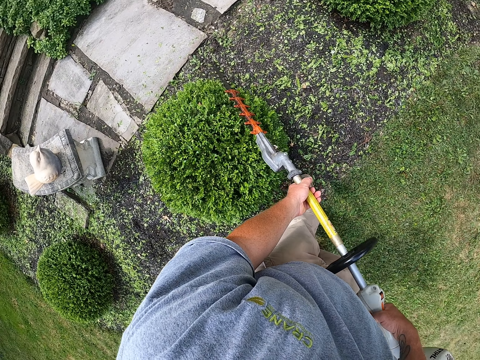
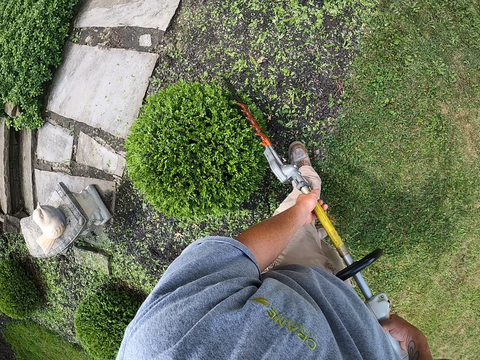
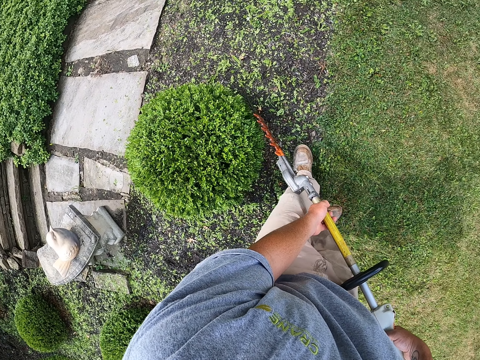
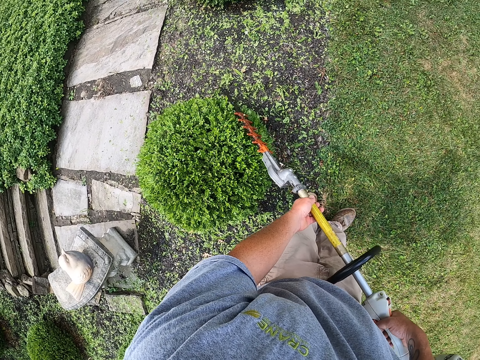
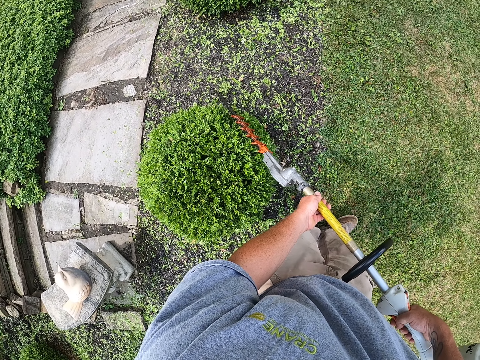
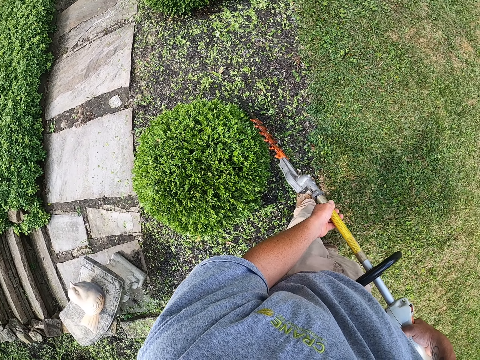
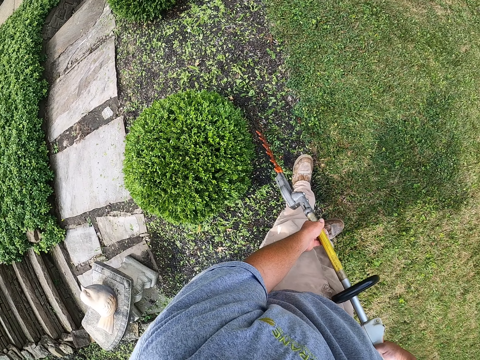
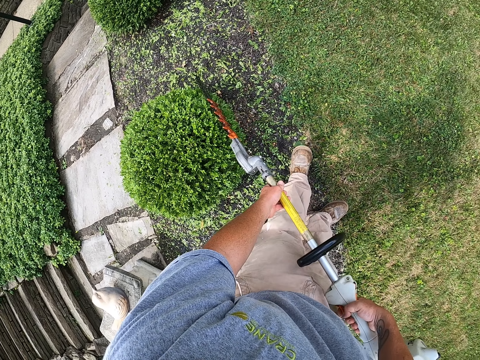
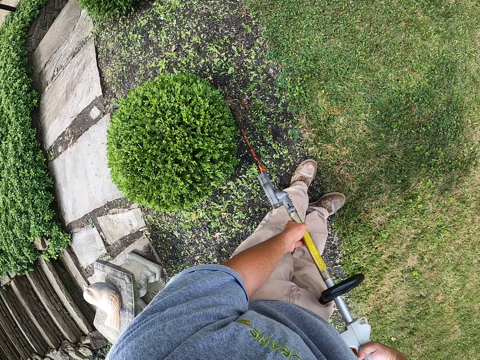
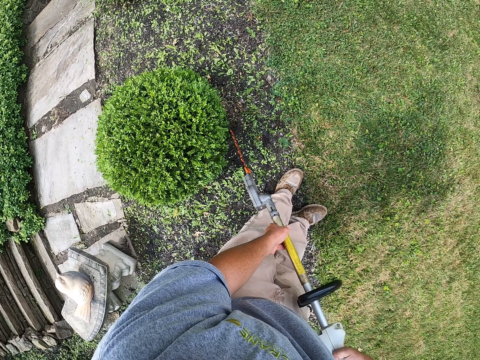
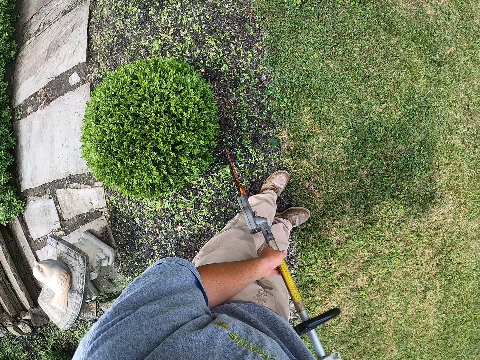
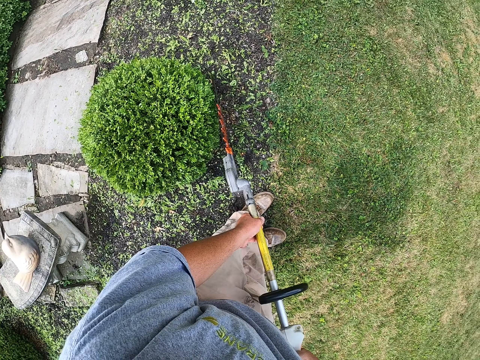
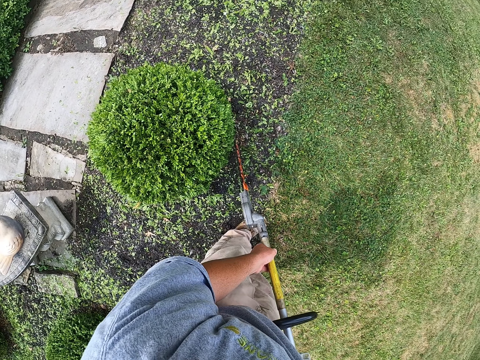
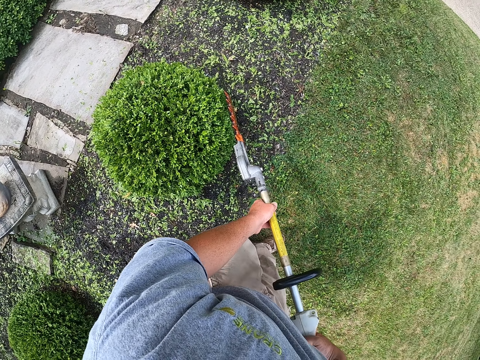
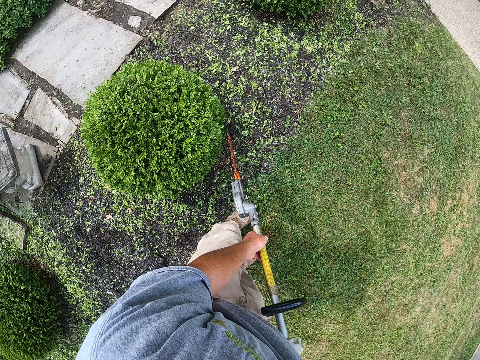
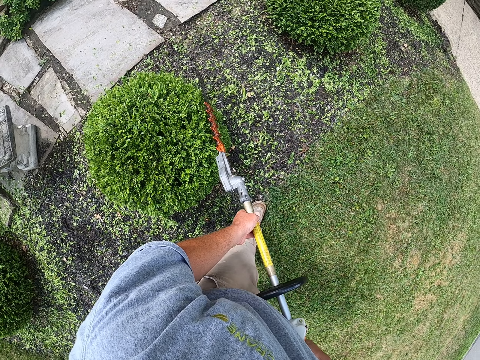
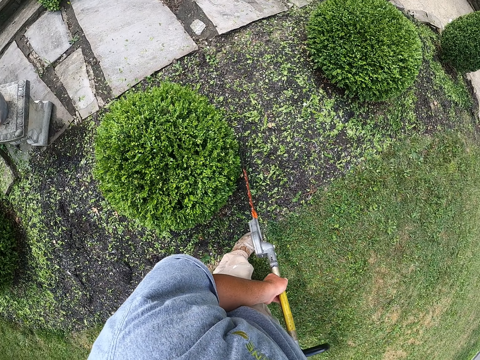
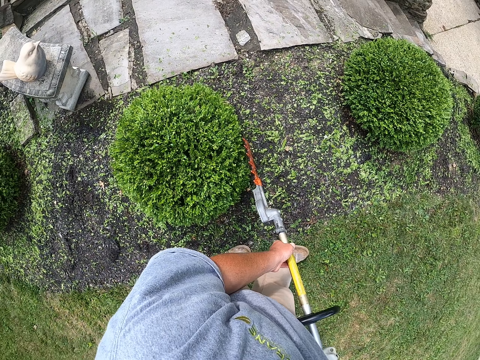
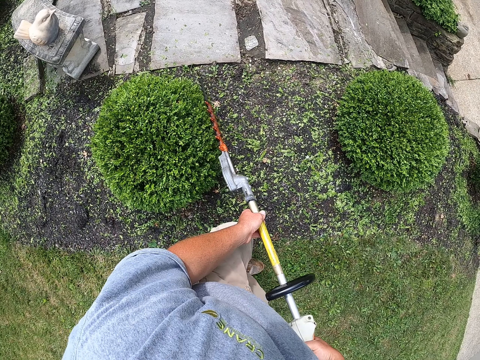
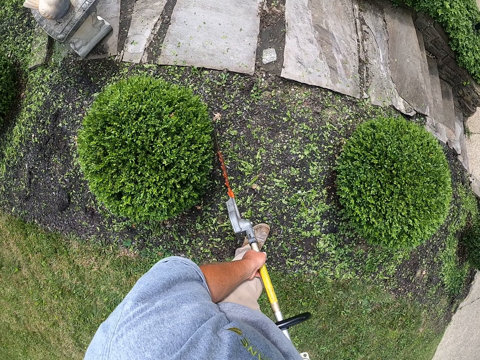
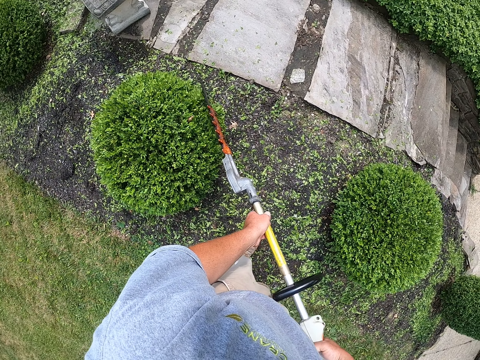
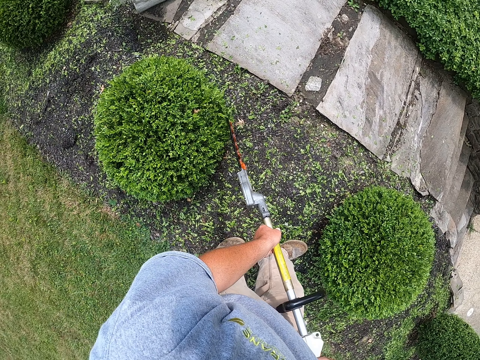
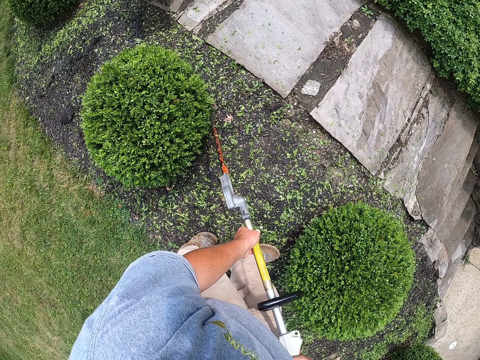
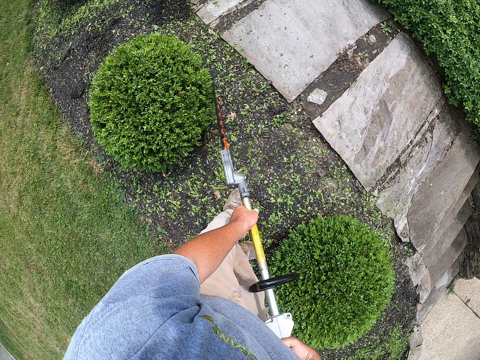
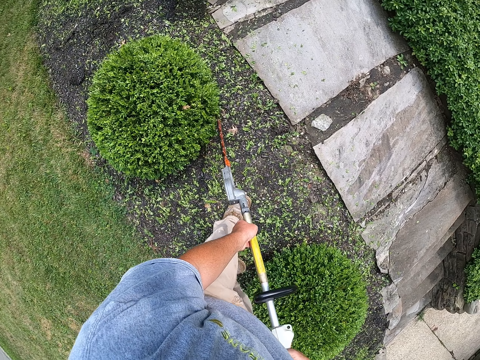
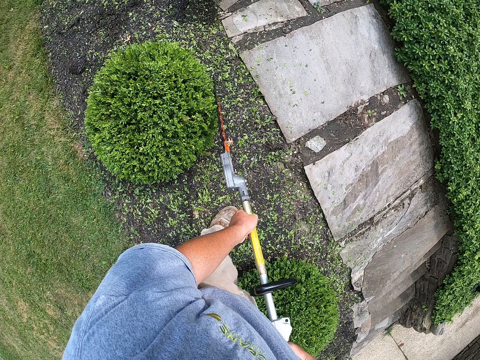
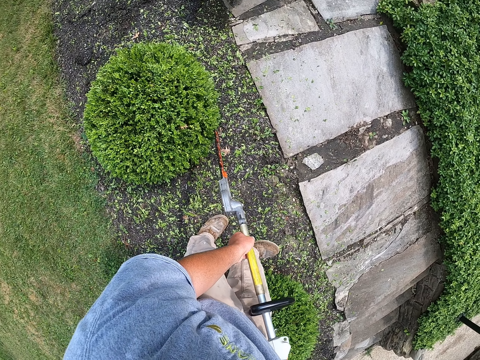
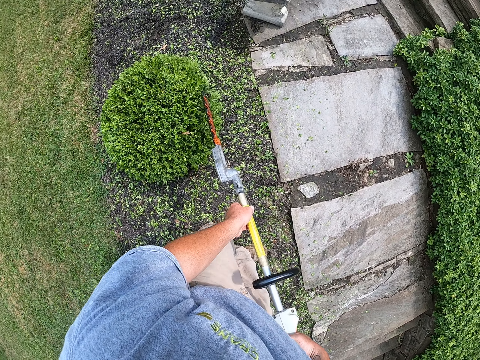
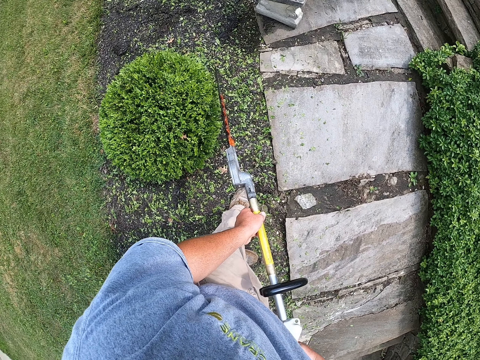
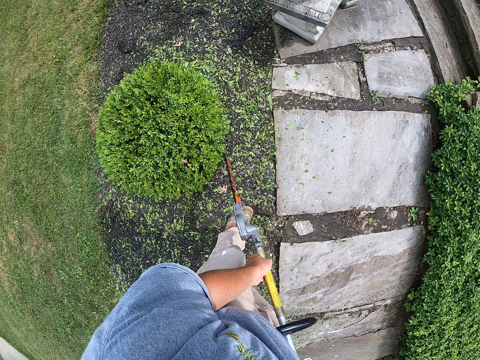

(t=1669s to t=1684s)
The camera wearer steps backwards and trims the tree with a tree trimmer. They step backwards and trim the tree with the tree trimmer. They step forward and trim the tree with the tree trimmer. They step forward and trim the tree with the tree trimmer. They step forward and trim the tree with the tree trimmer.

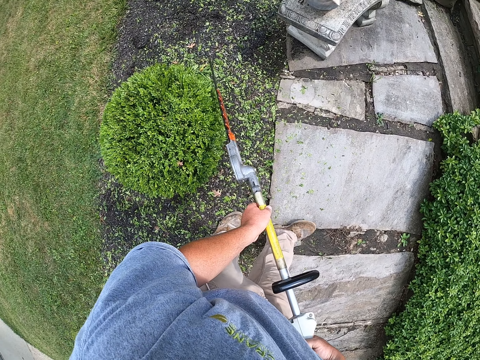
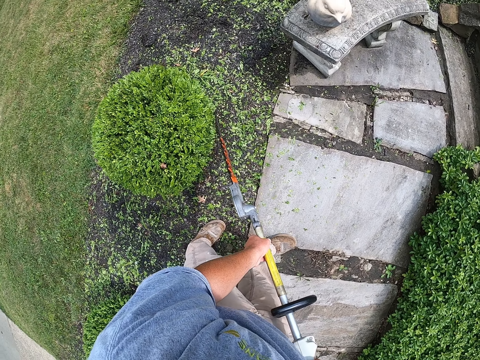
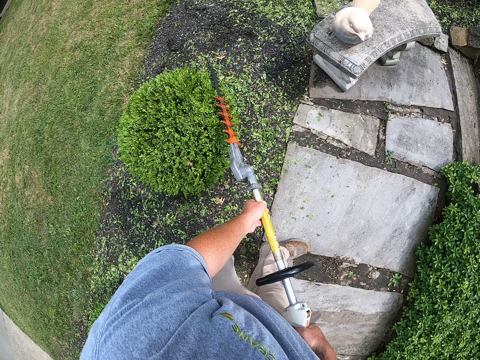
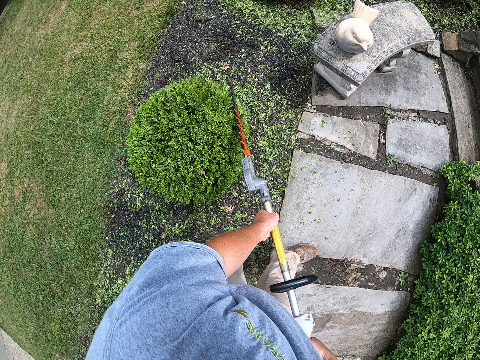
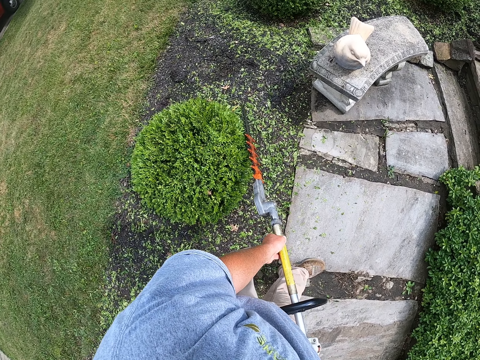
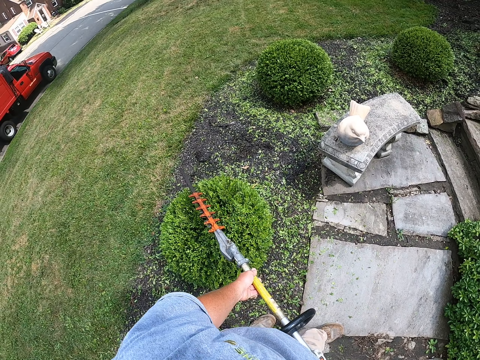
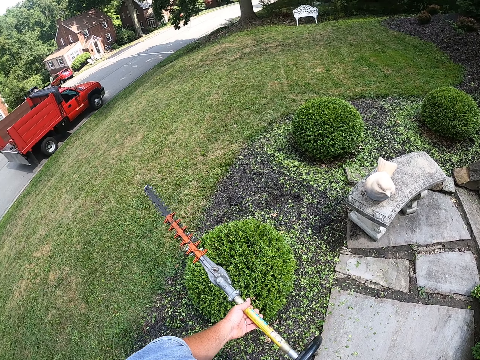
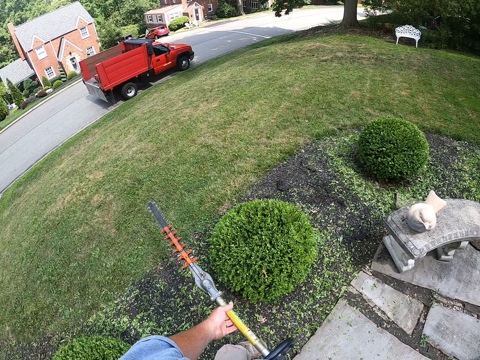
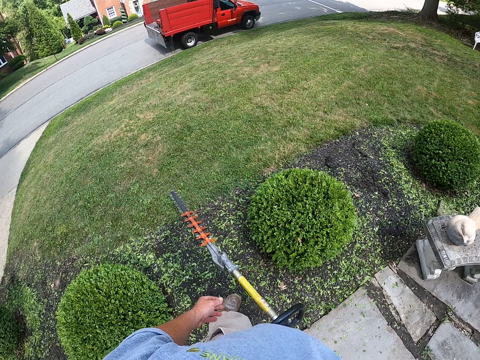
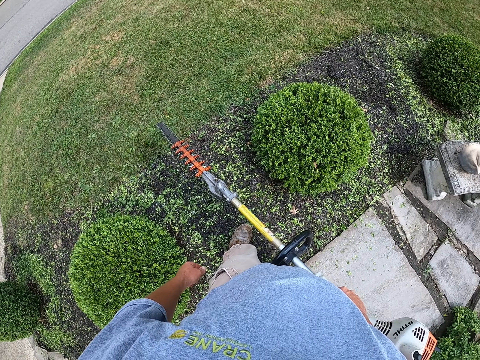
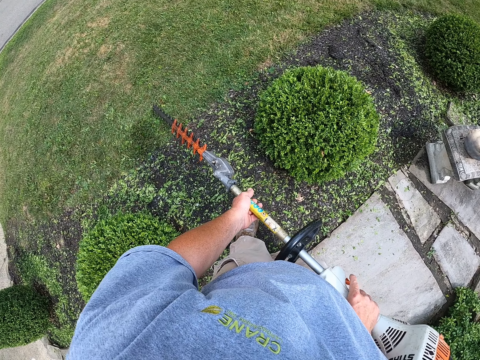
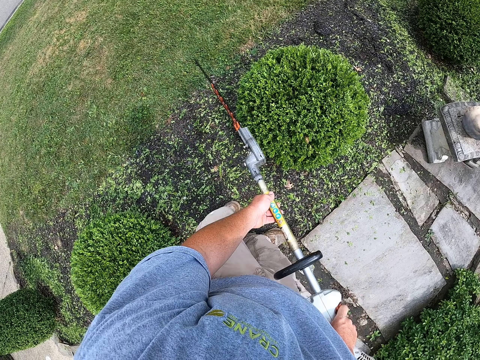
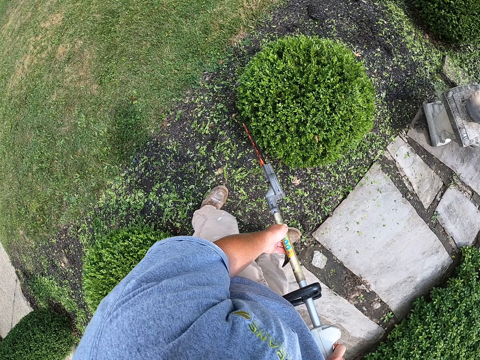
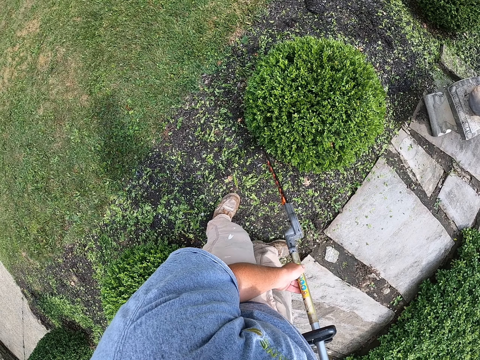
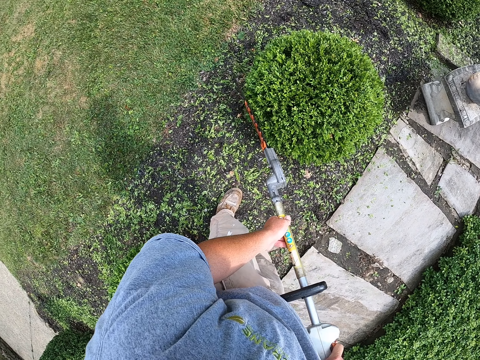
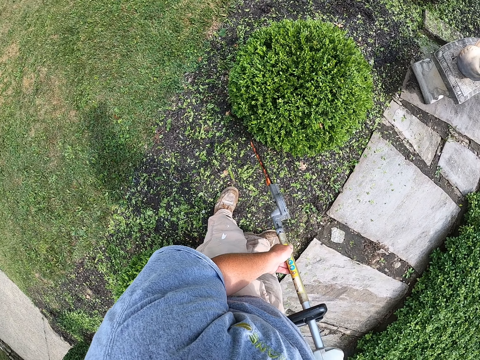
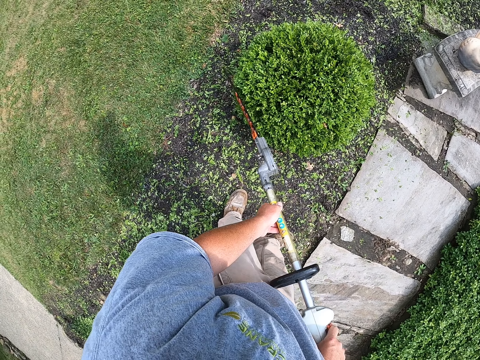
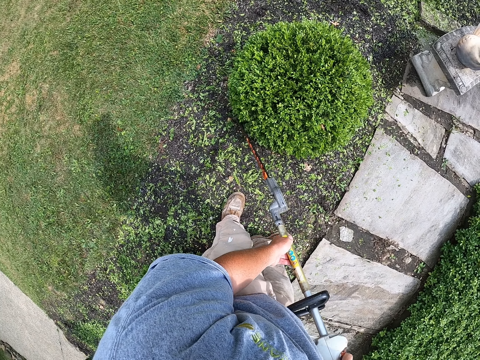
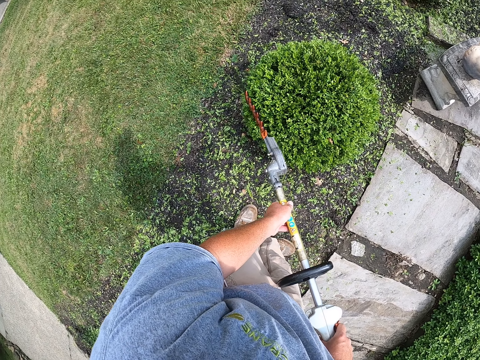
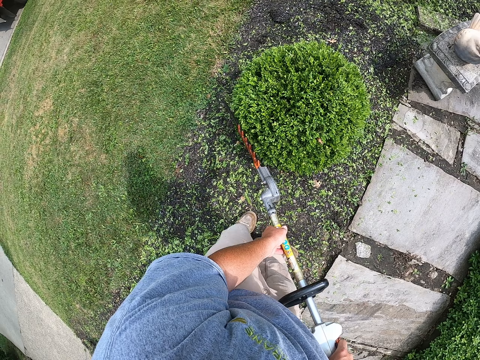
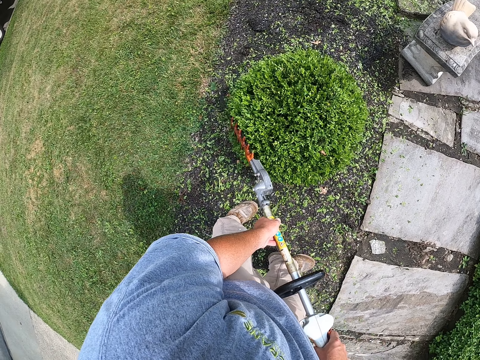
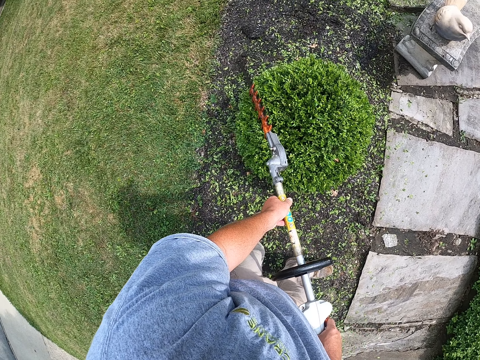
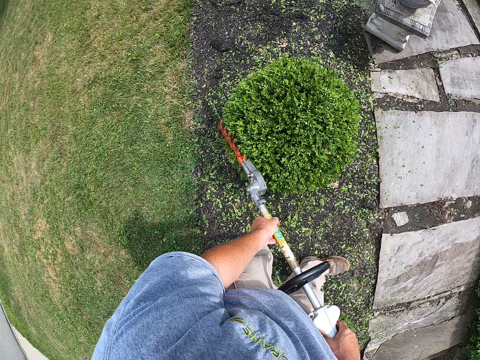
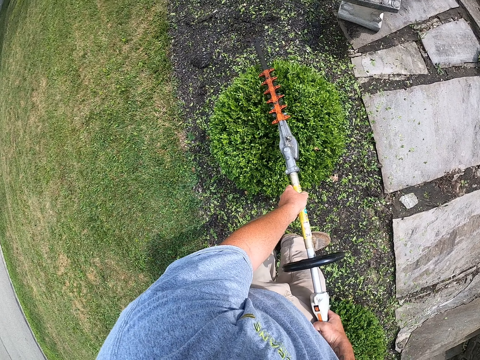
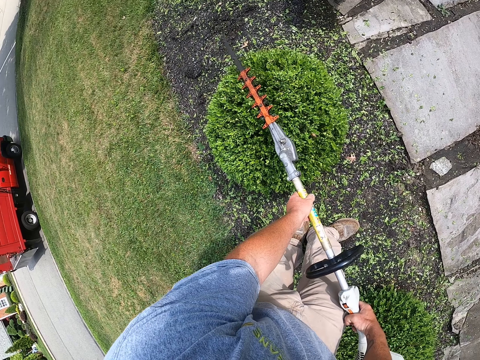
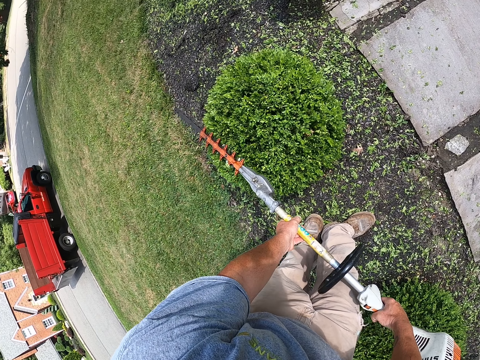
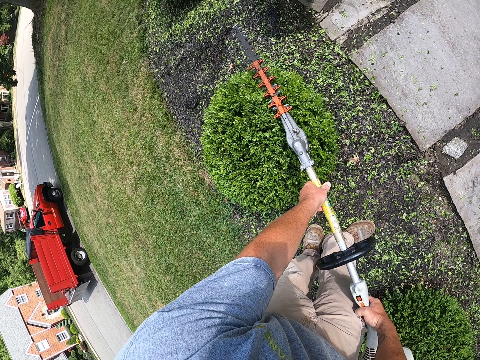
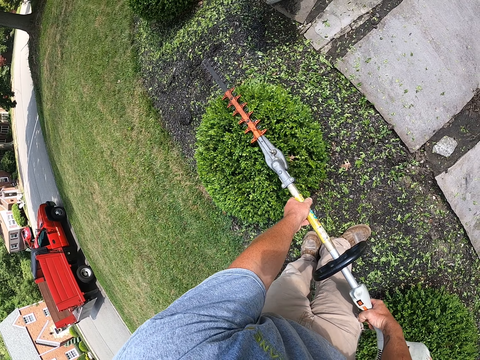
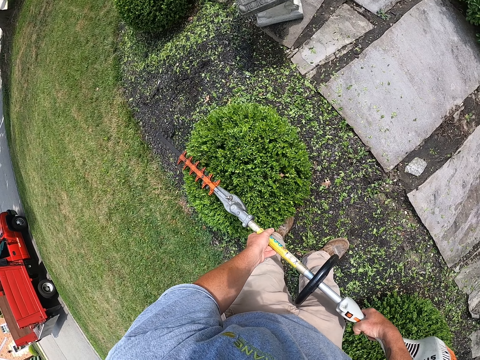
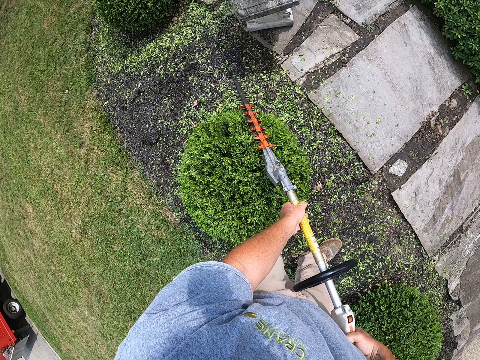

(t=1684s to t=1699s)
The camera wearer steps forward and trims the tree all round with a tree trimmer. They raise the tree trimmer. They trim the tree with the tree trimmer. They step forward and trim the tree with the tree trimmer.
